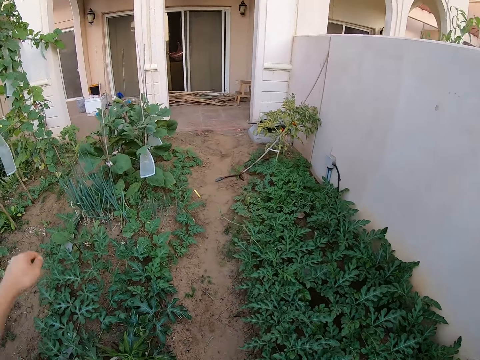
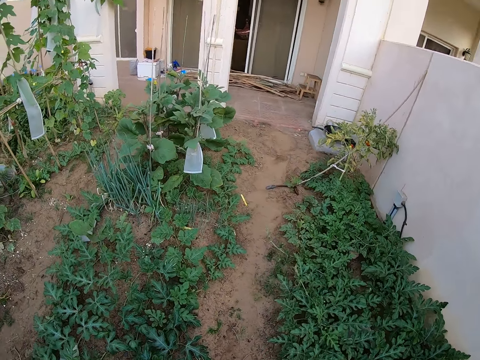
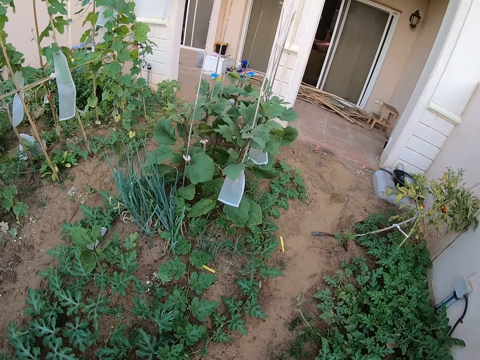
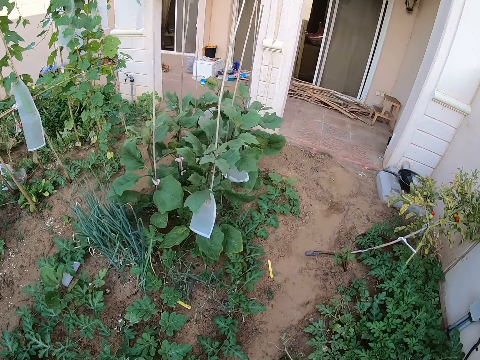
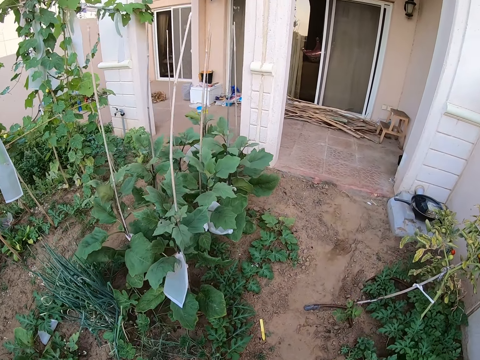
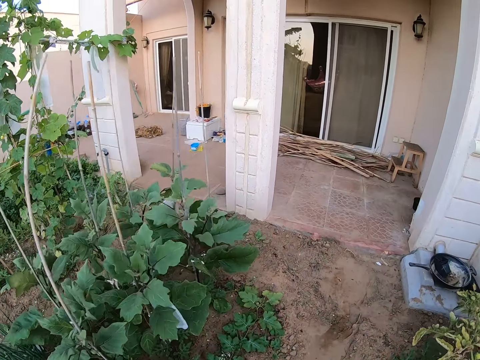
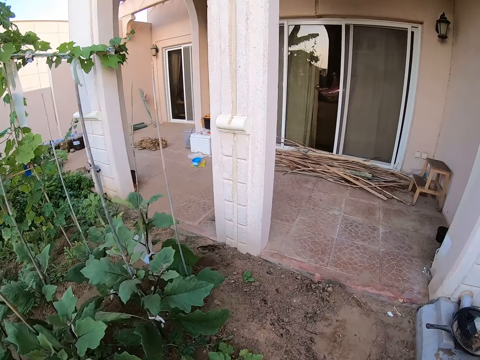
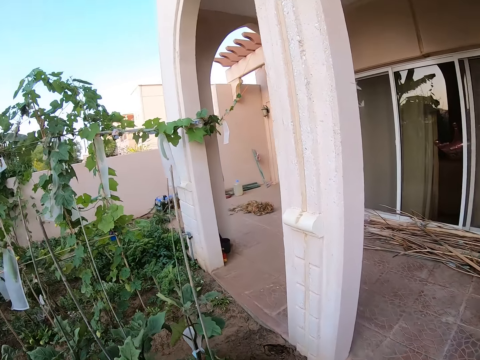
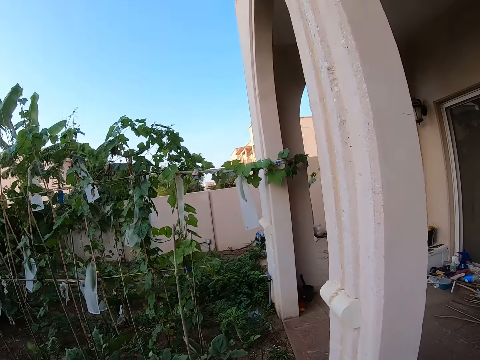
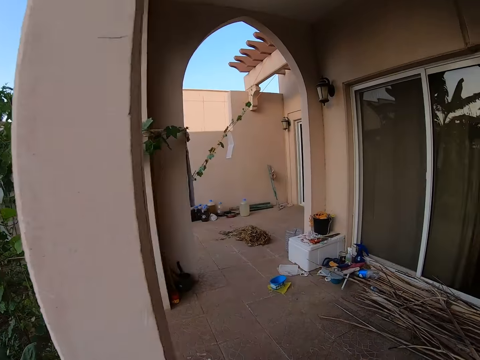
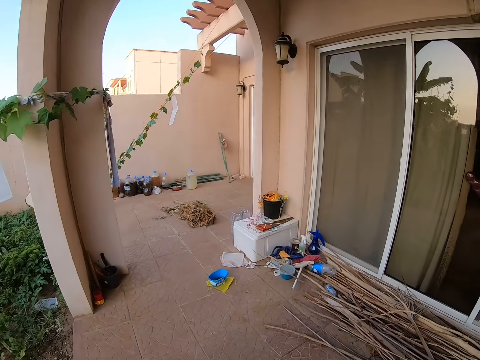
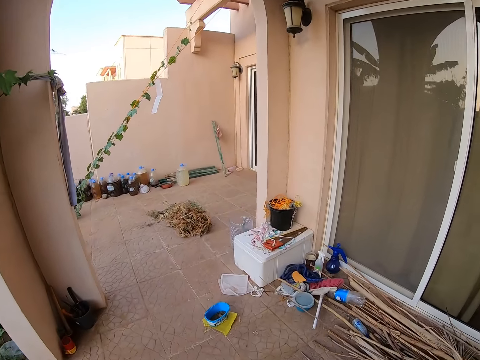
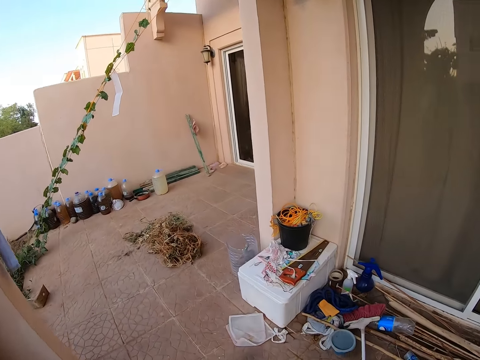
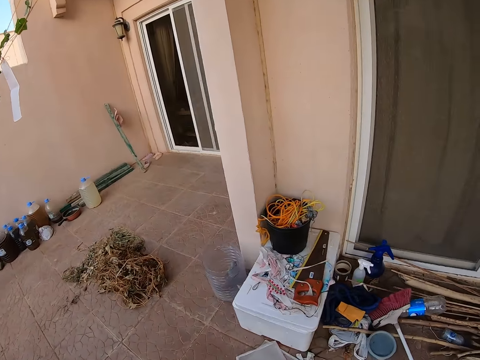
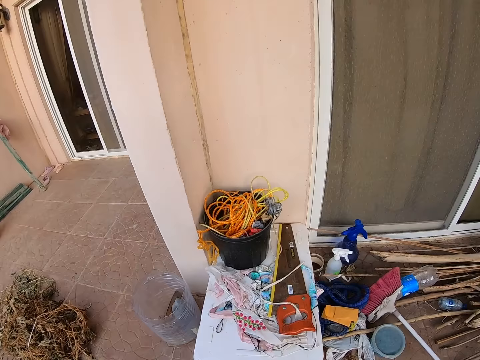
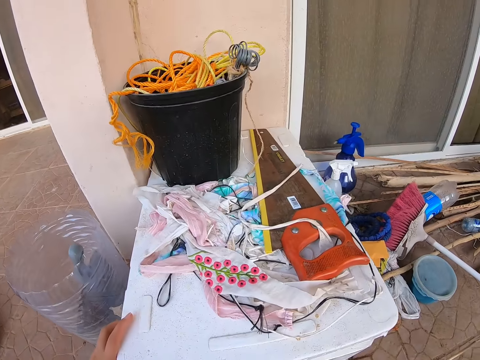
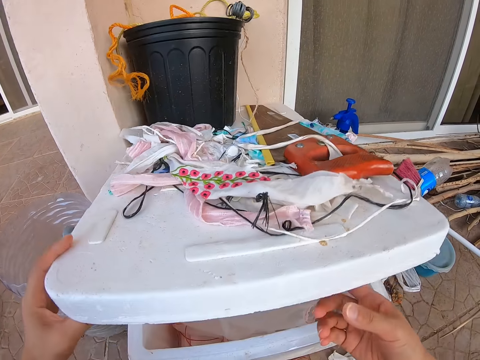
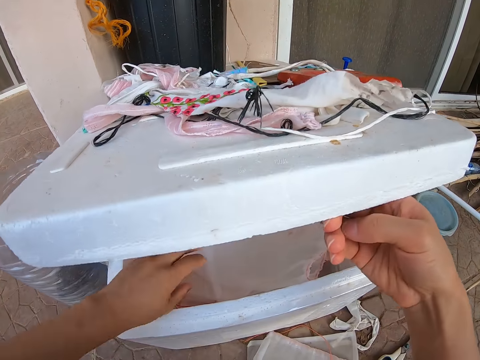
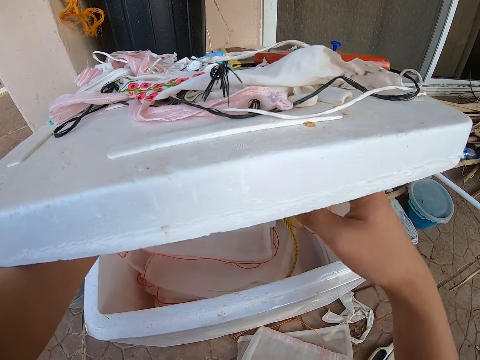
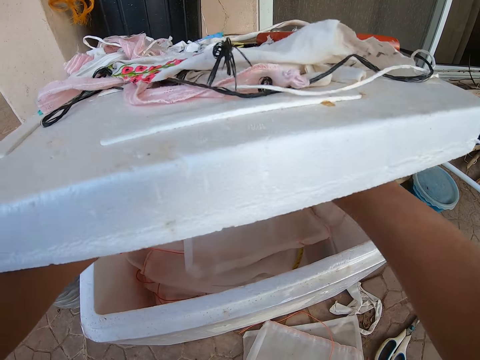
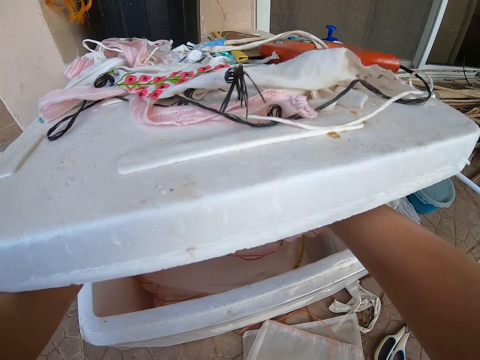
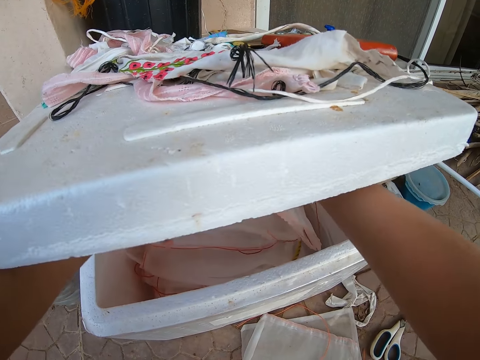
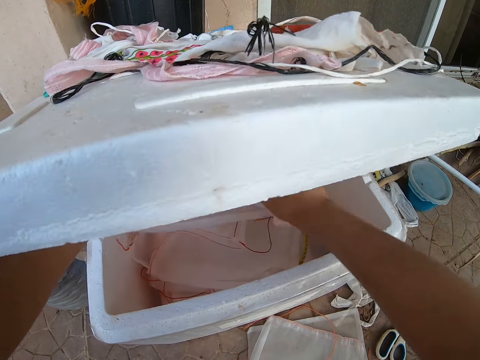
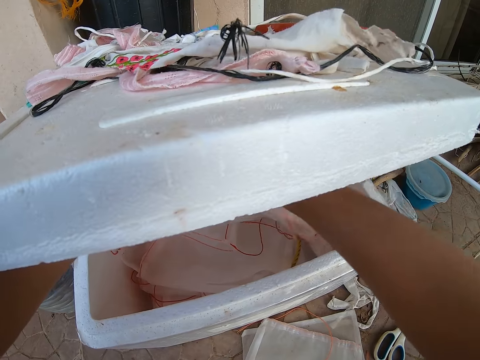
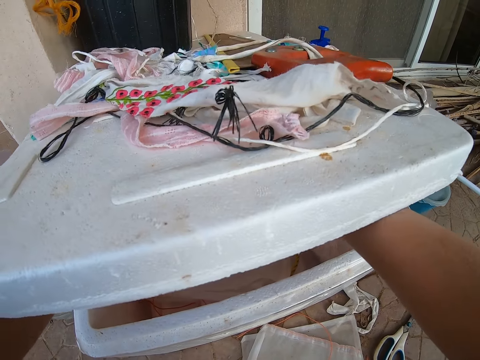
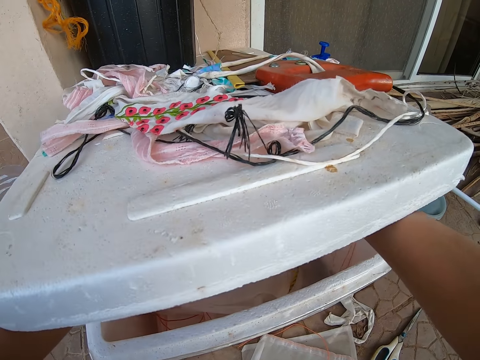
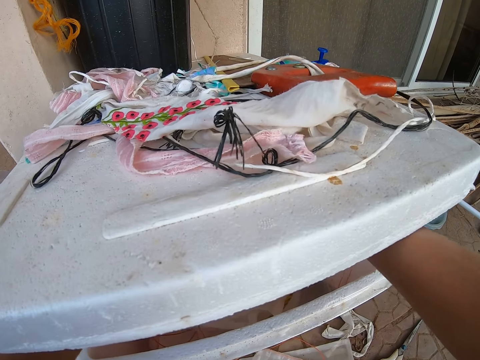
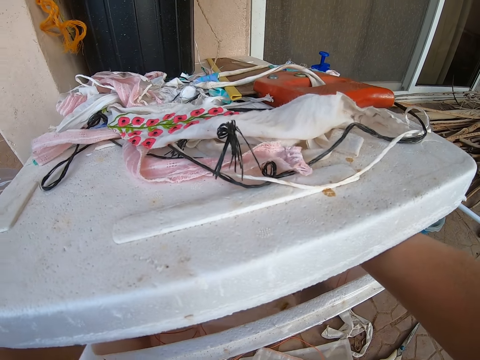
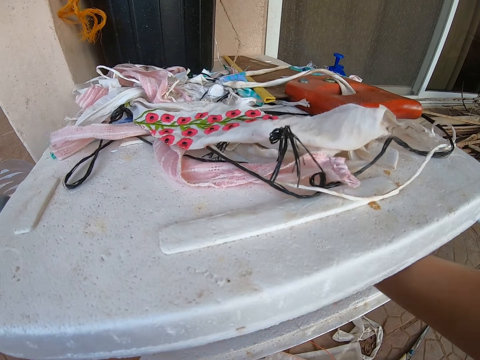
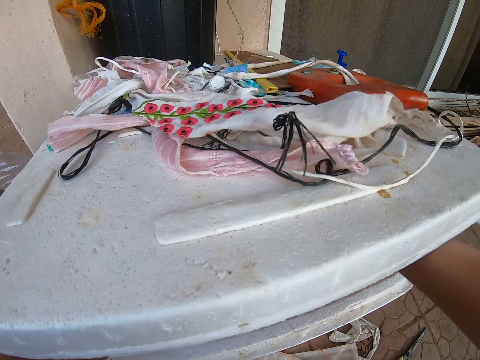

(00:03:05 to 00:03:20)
The camera wearer walks around the garden. They walk on the veranda. They open the outdoor cabinet. They do something in the outdoor cabinet.

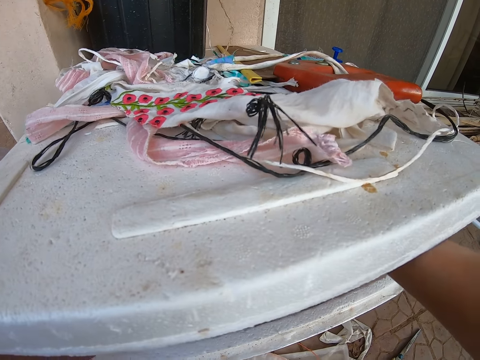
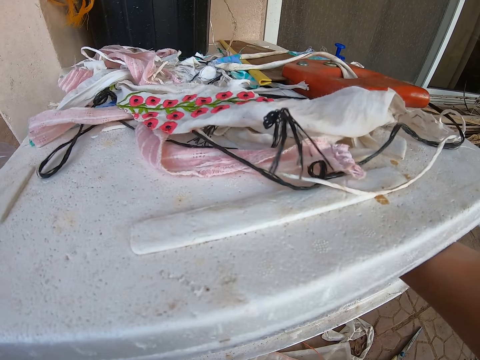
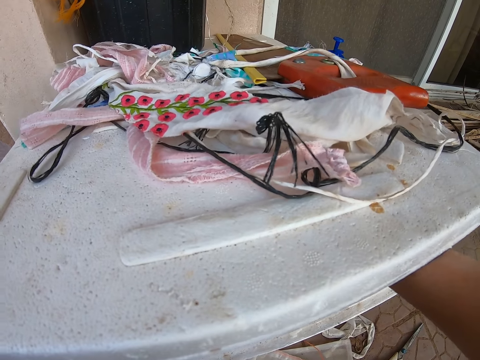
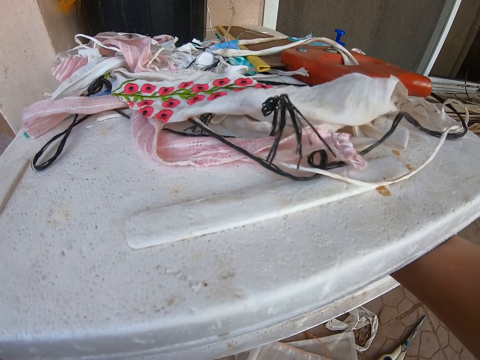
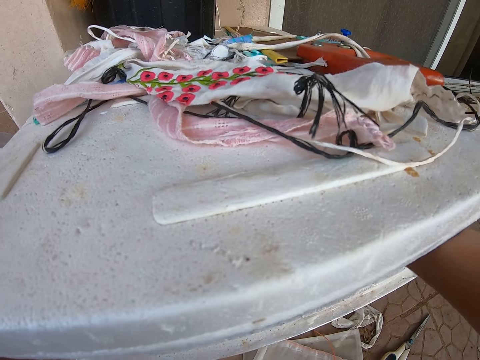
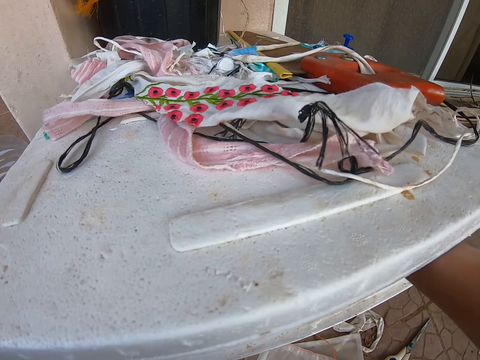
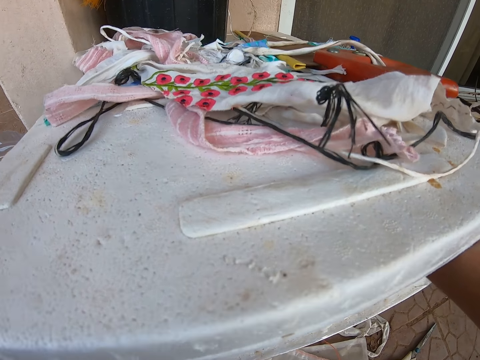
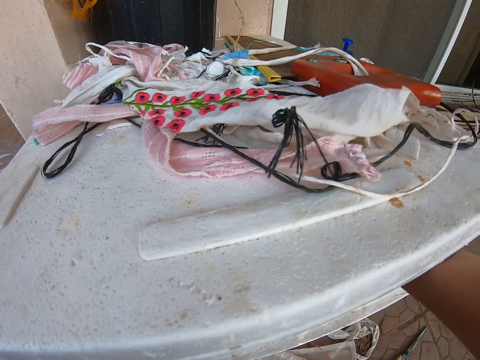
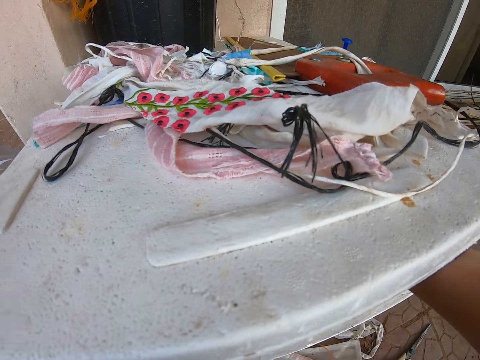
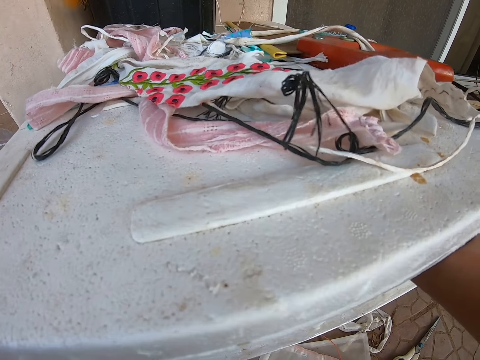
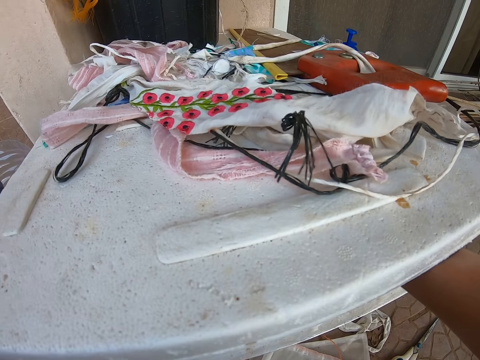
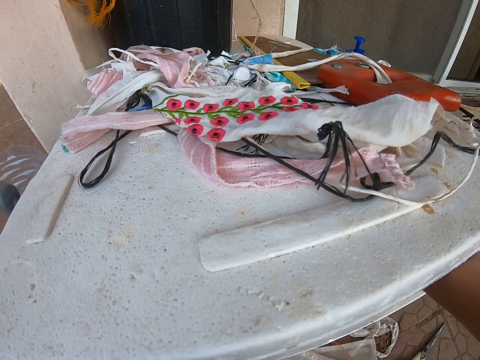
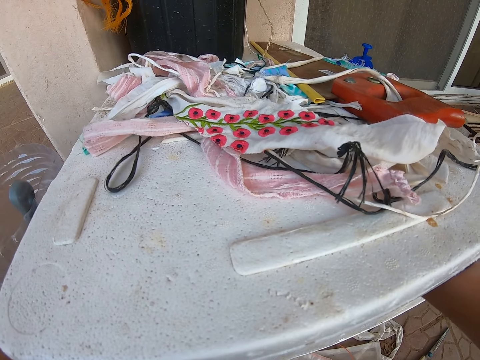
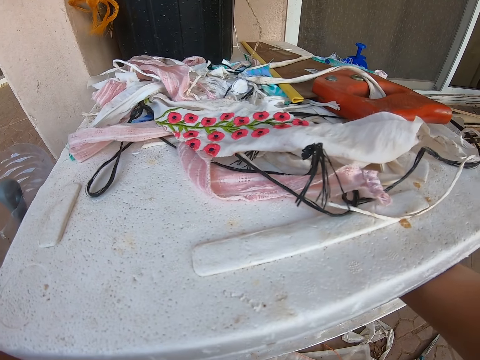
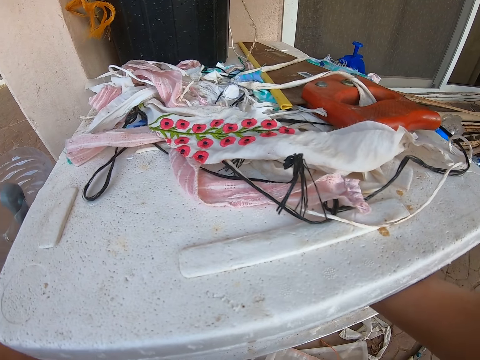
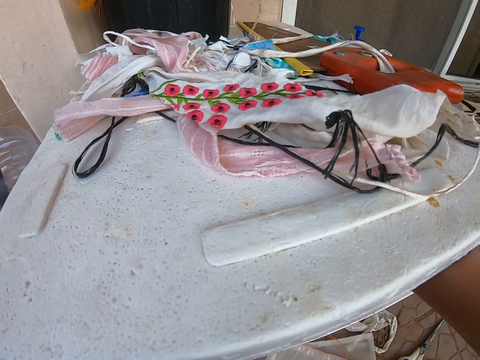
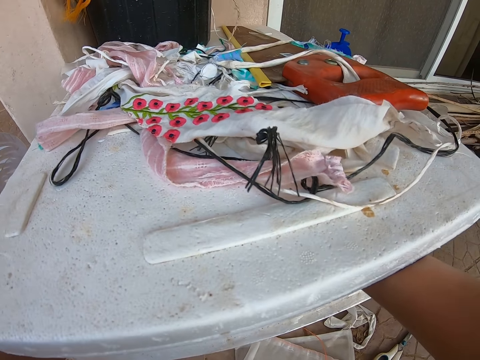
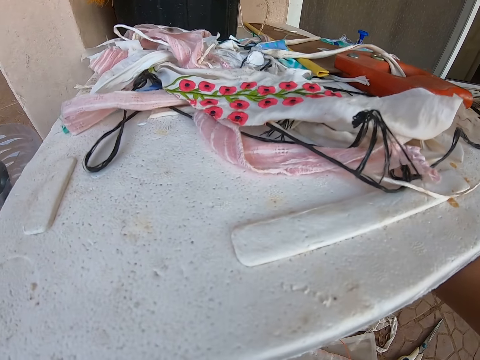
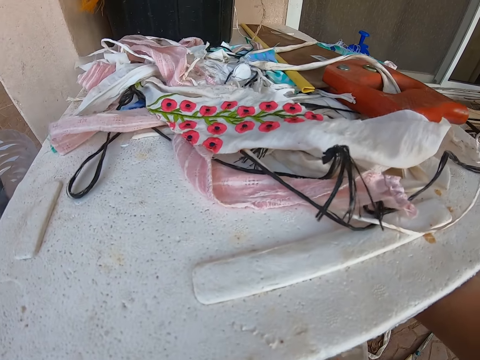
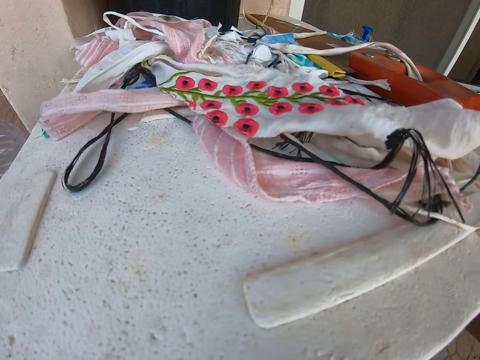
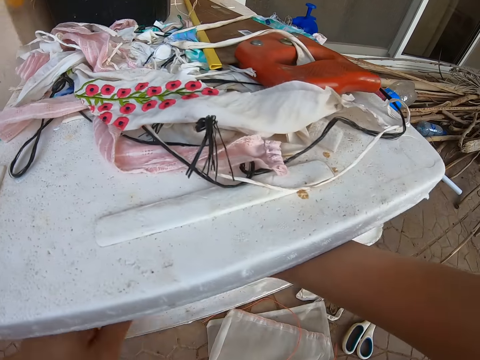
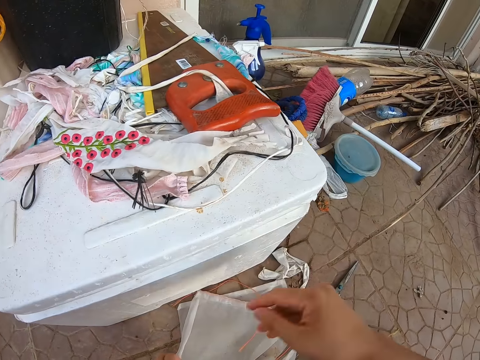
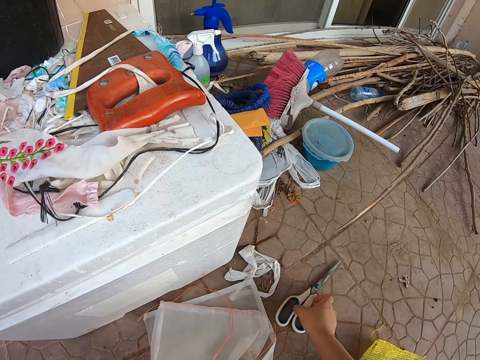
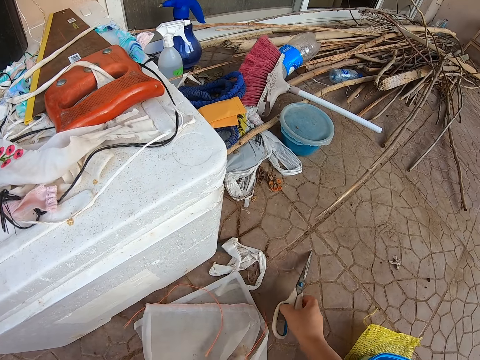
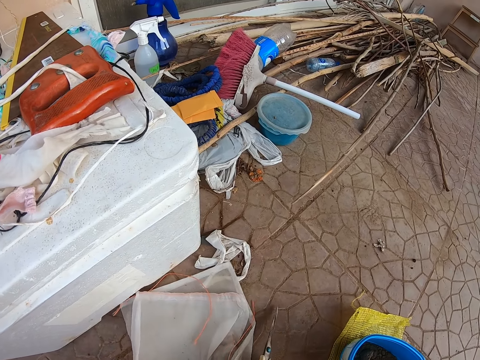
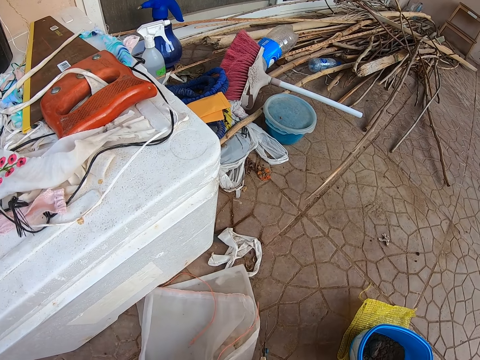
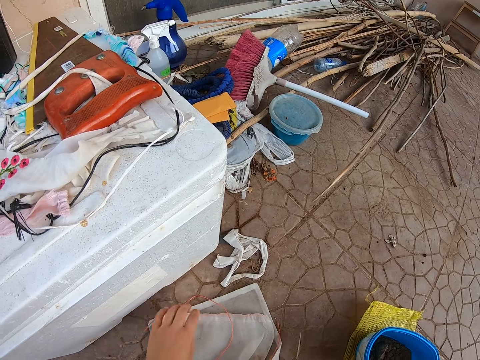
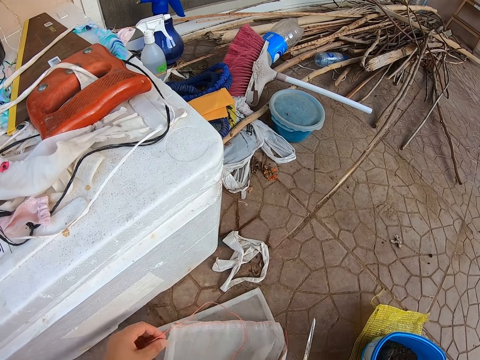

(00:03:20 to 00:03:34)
The camera wearer closes the outdoor cabinet. They lift a pair of scissors from the floor.
